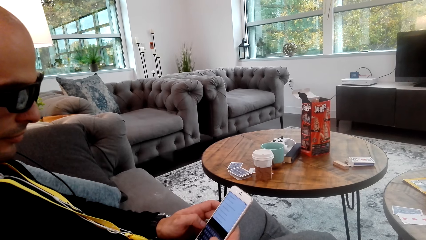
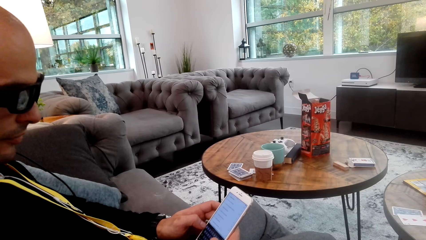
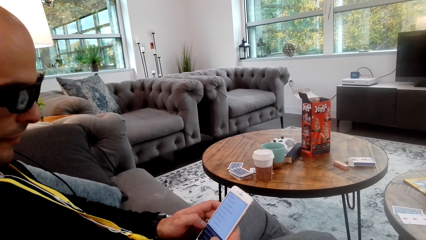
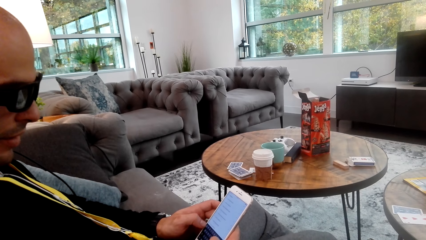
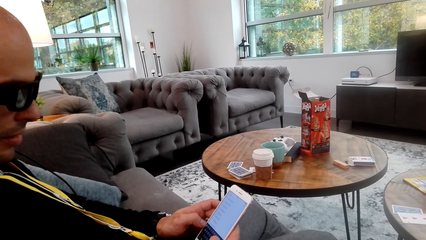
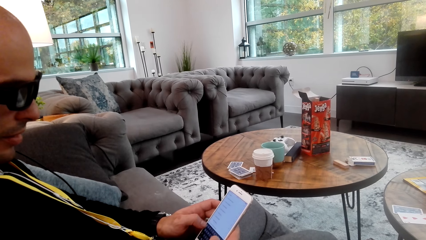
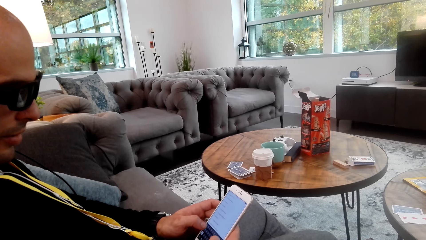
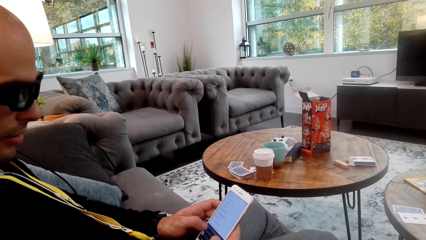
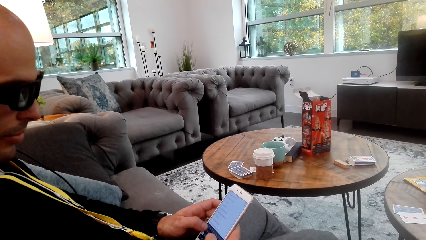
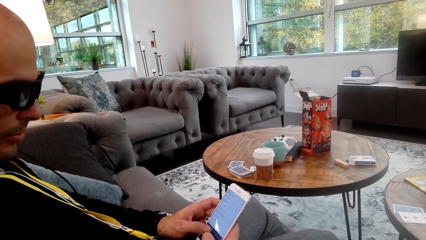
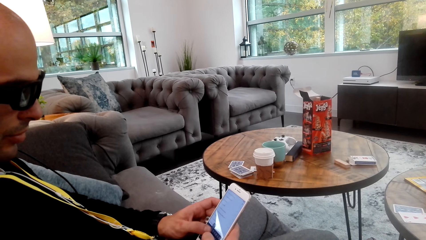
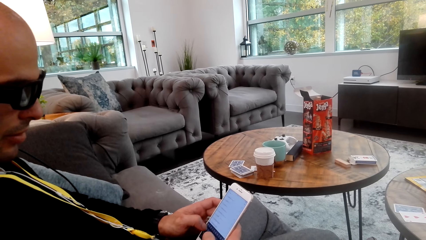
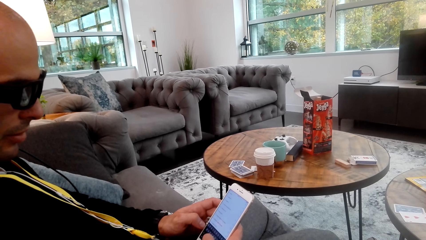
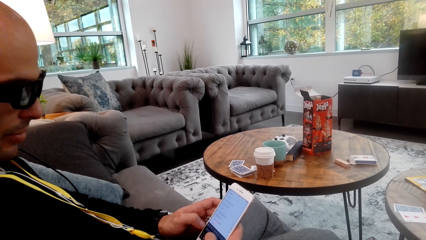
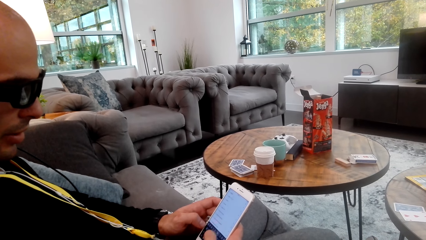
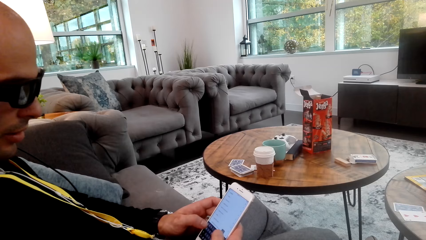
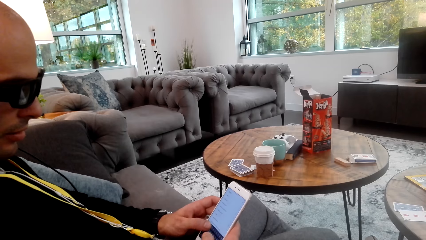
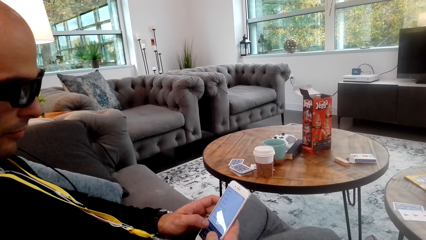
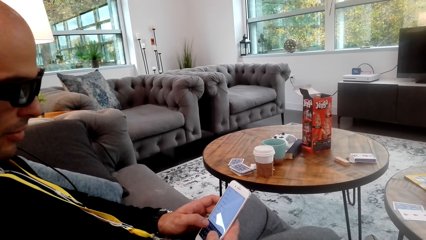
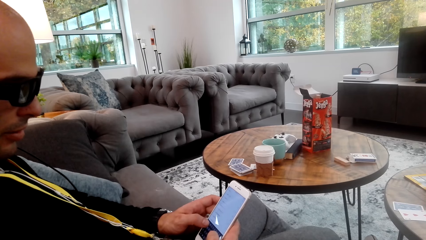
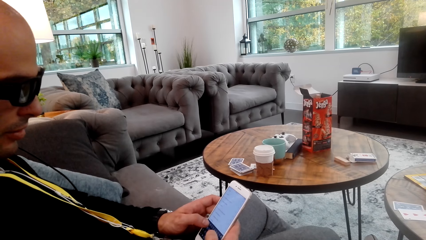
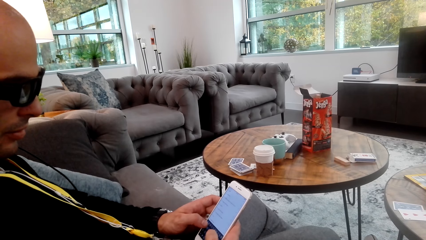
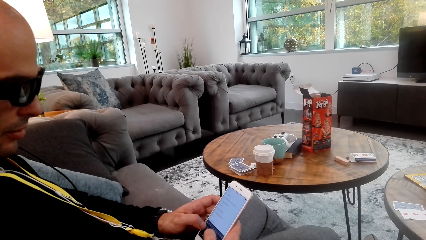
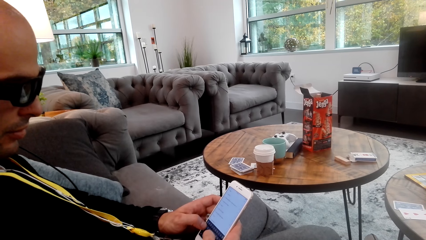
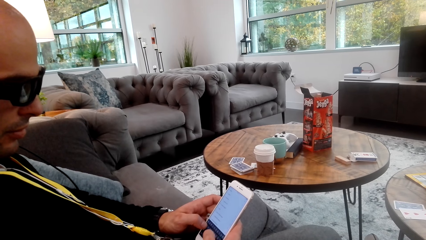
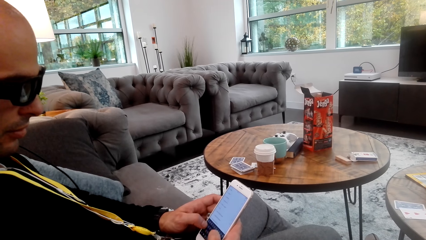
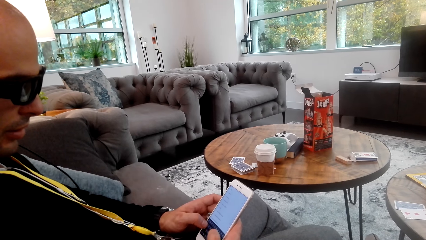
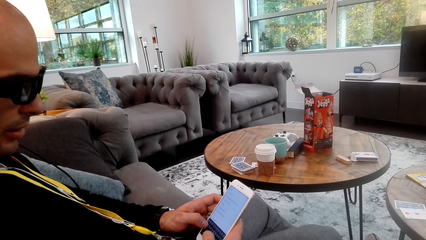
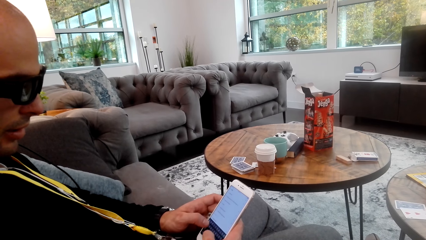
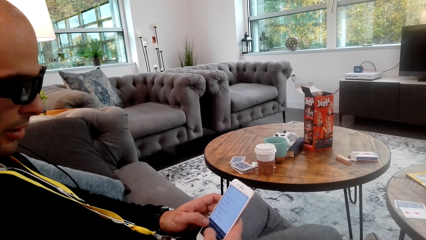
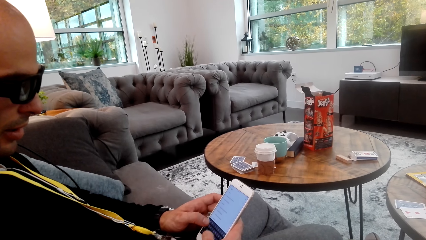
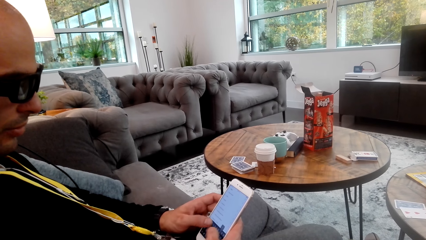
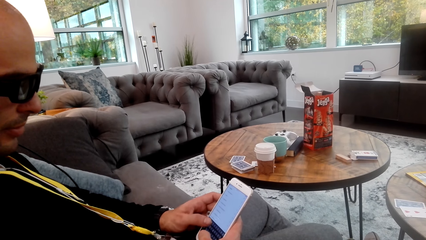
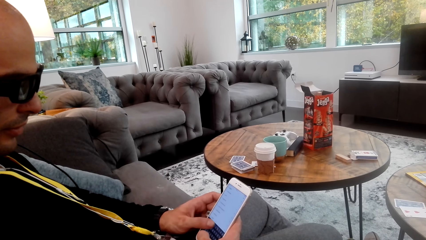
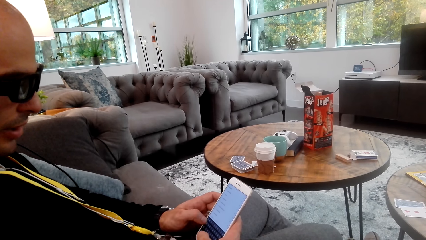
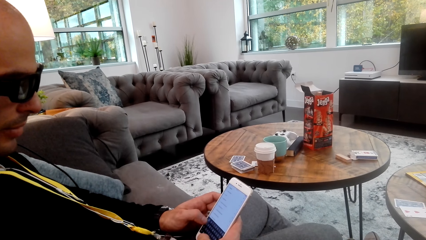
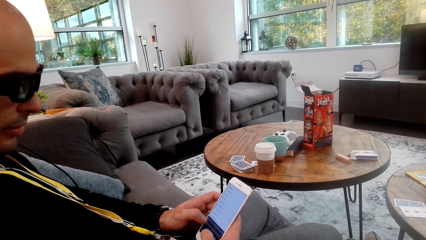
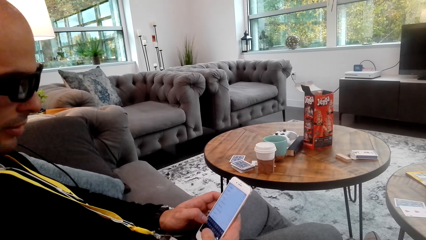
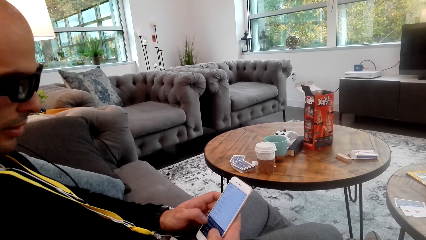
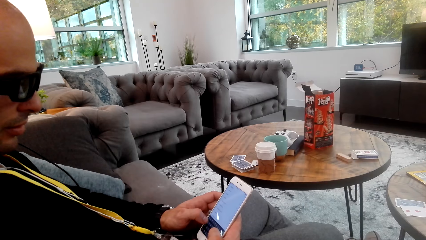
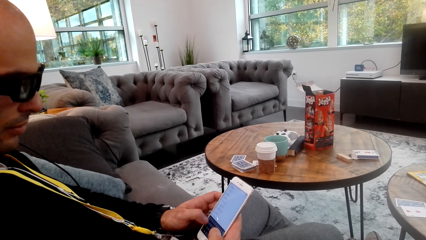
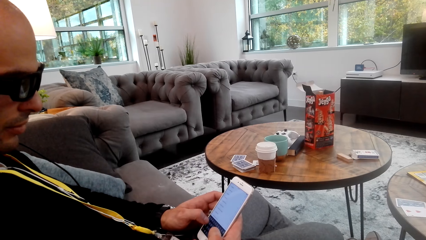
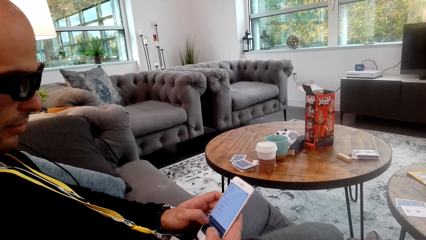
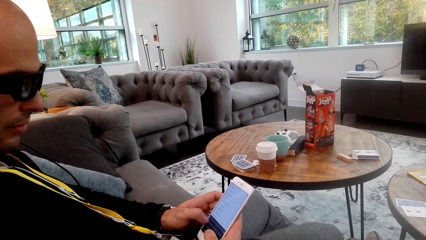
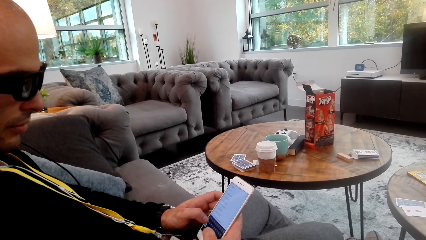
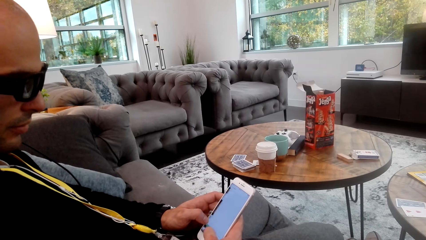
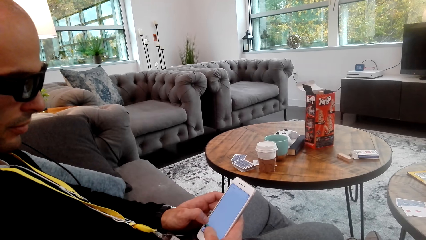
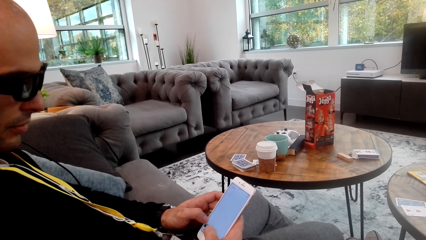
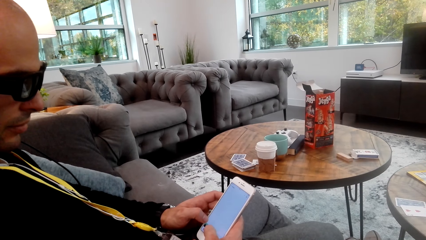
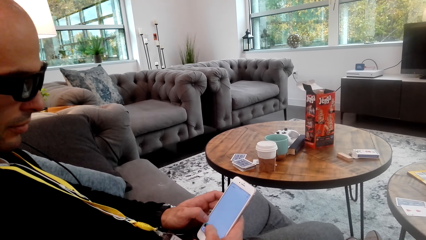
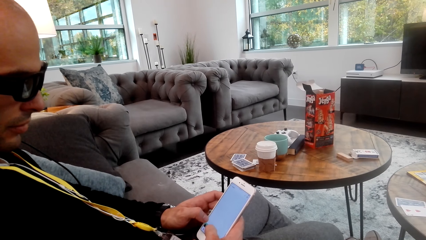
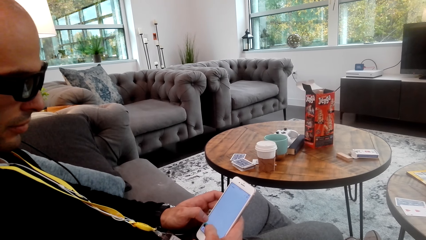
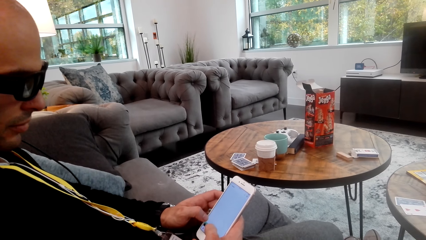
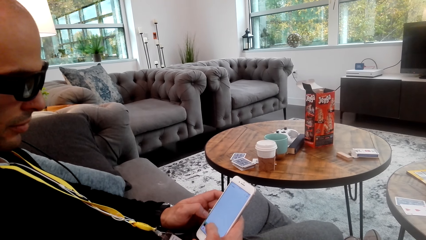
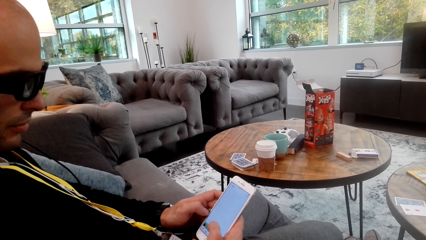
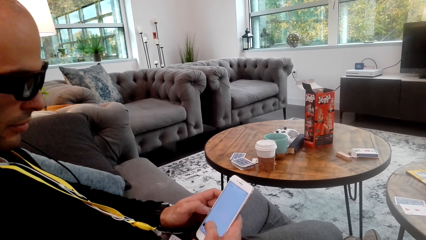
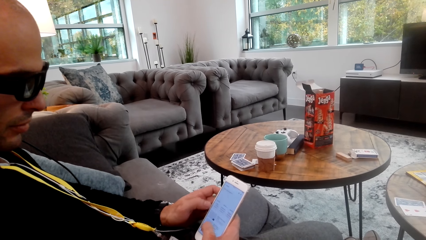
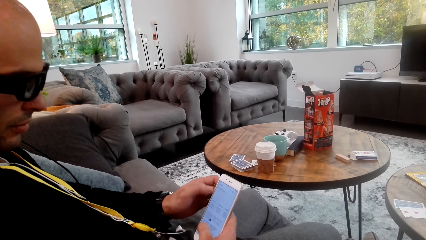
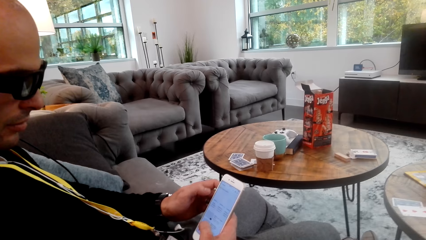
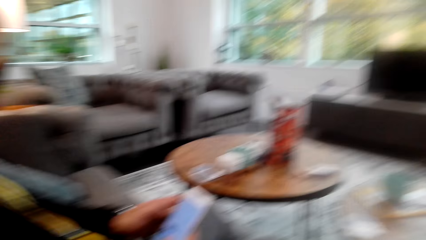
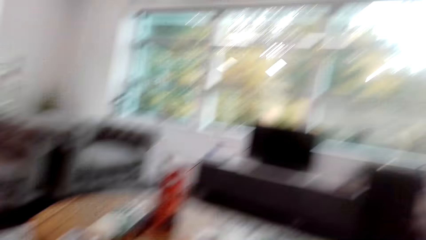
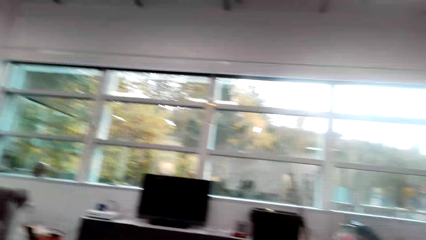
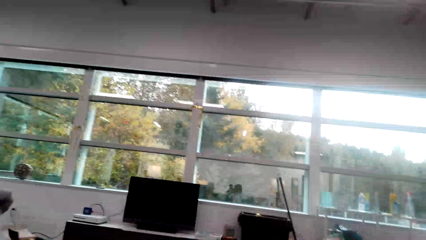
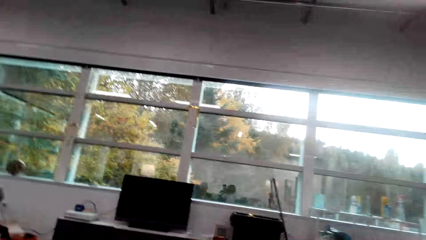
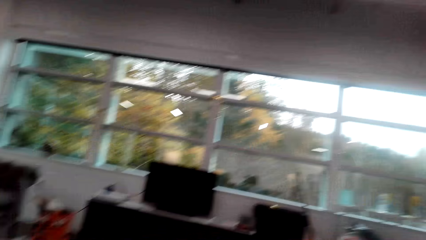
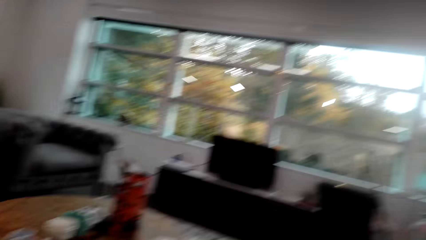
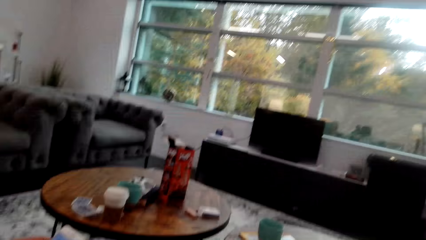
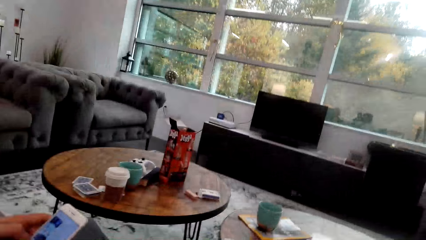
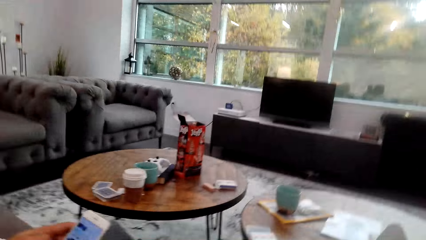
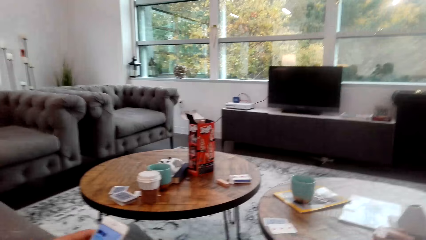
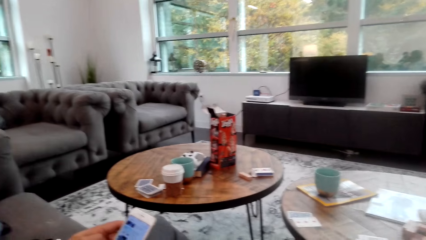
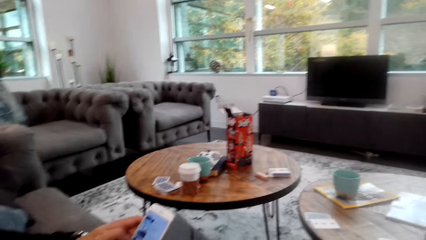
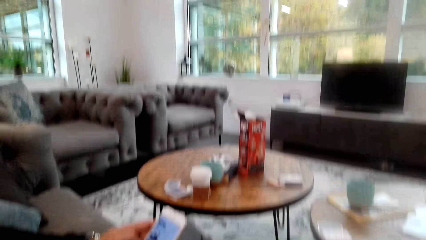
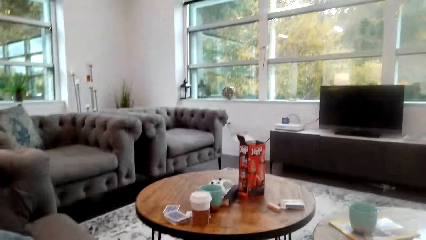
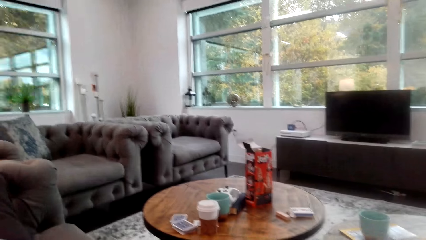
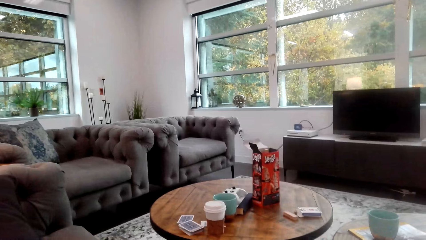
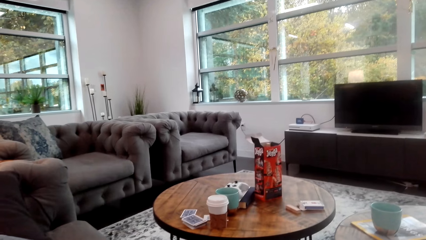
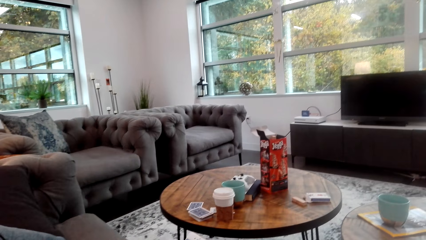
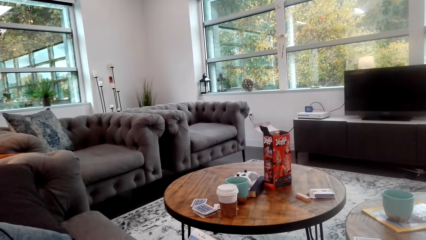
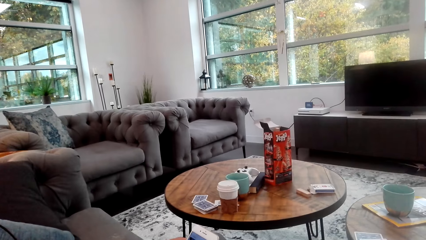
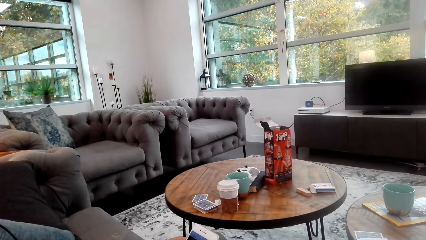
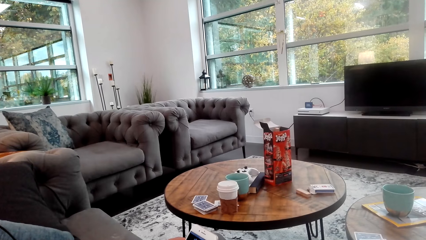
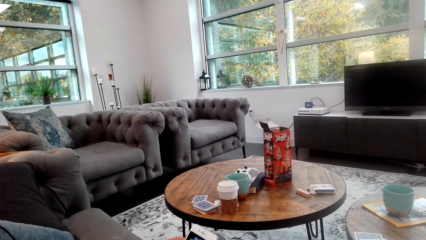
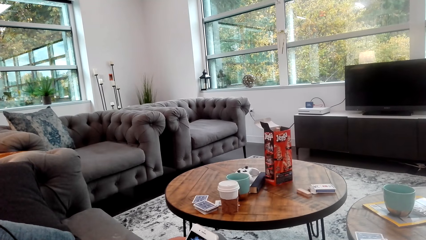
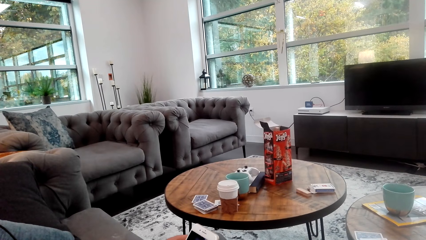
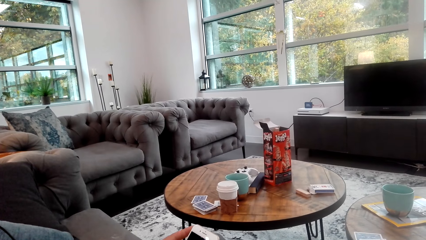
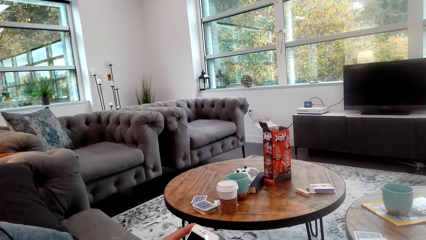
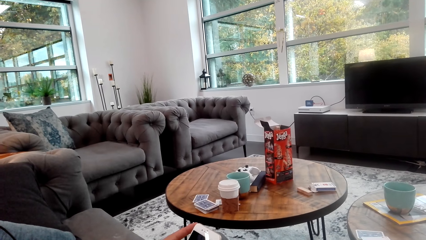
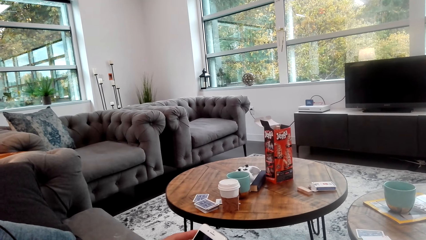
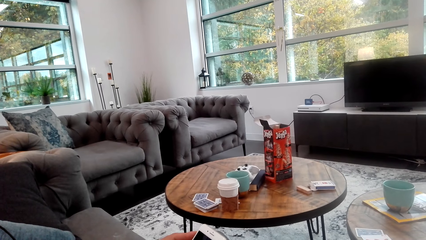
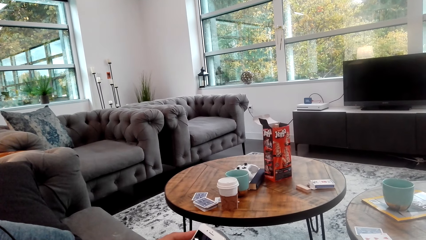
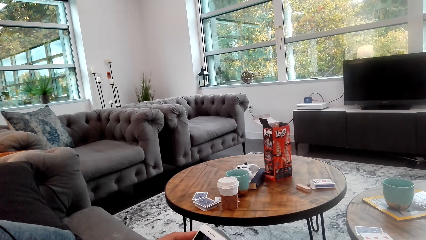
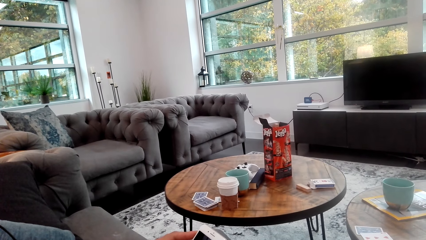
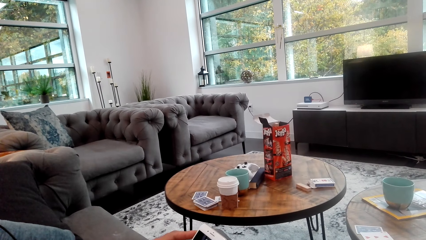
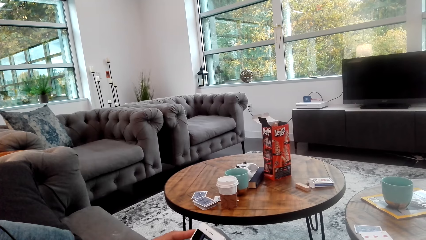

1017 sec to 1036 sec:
A man converses with the camera wearer. The man stares at the phone. The camera wearer looks around.
